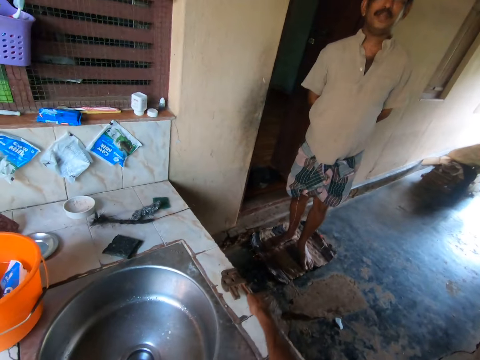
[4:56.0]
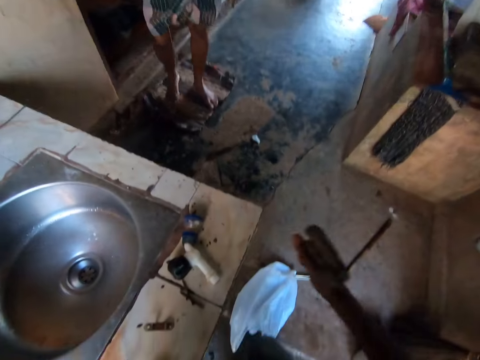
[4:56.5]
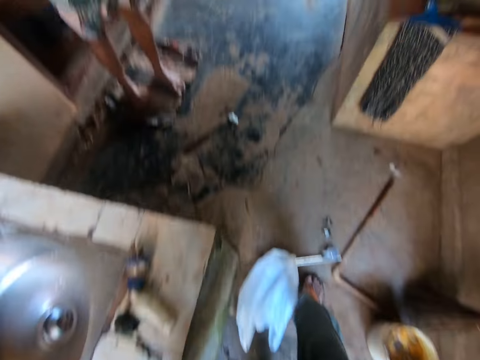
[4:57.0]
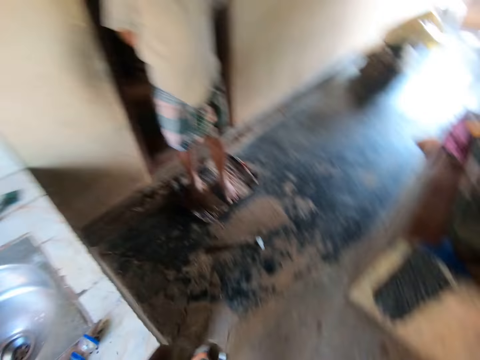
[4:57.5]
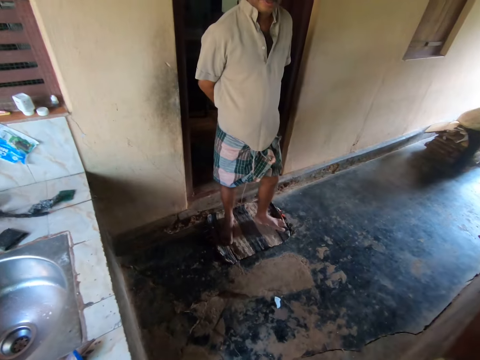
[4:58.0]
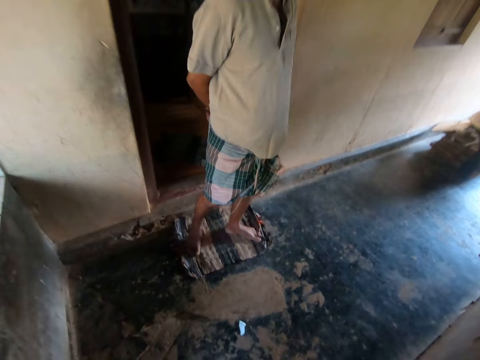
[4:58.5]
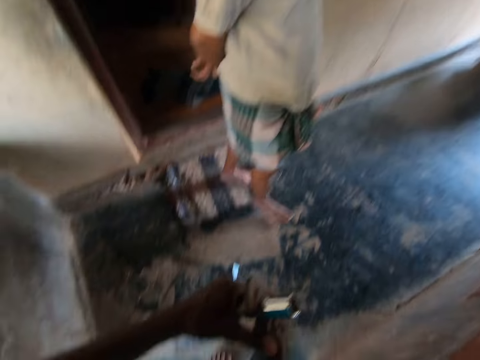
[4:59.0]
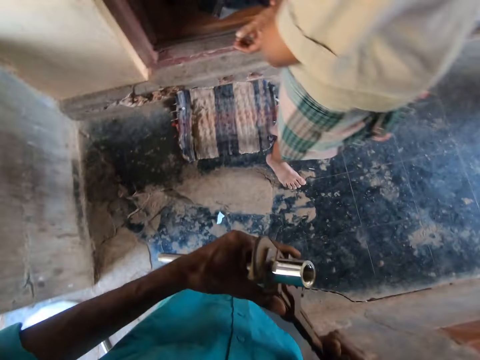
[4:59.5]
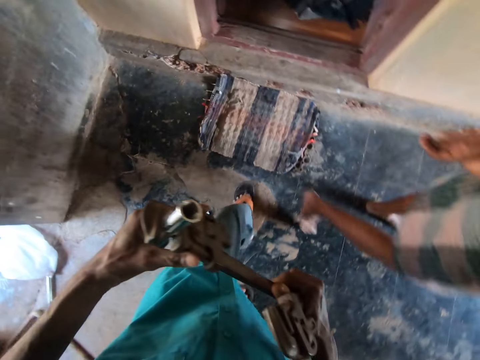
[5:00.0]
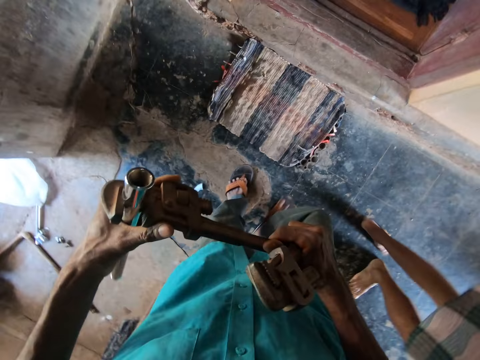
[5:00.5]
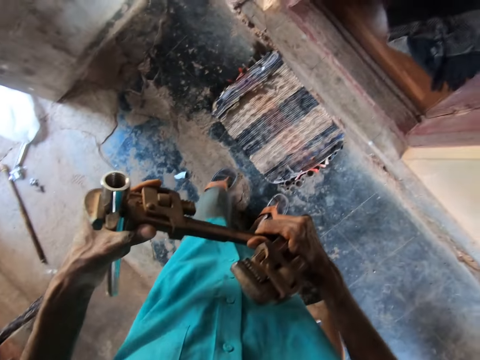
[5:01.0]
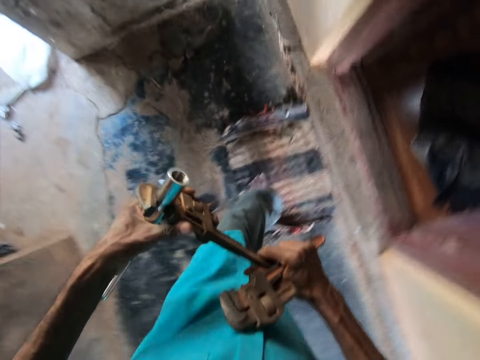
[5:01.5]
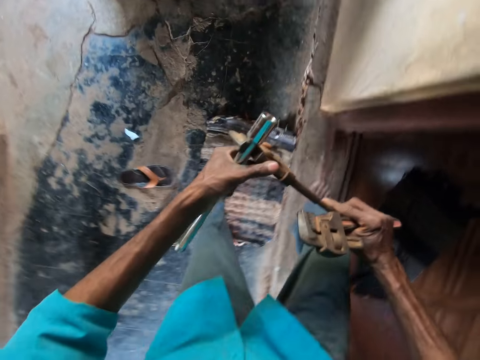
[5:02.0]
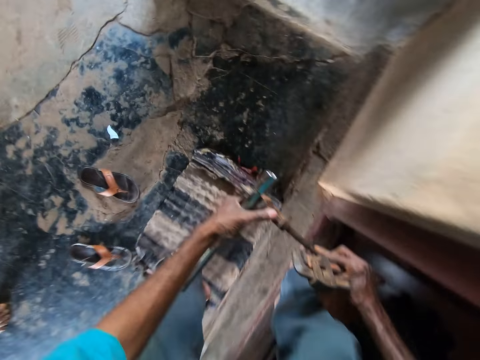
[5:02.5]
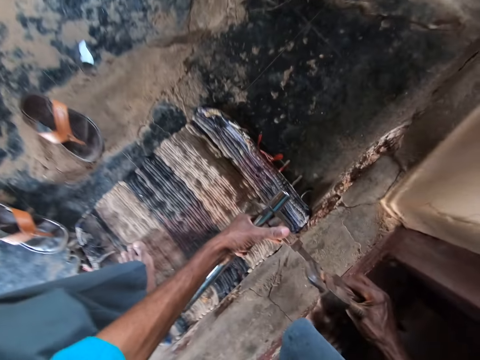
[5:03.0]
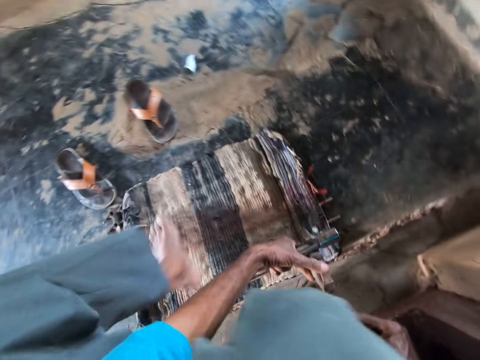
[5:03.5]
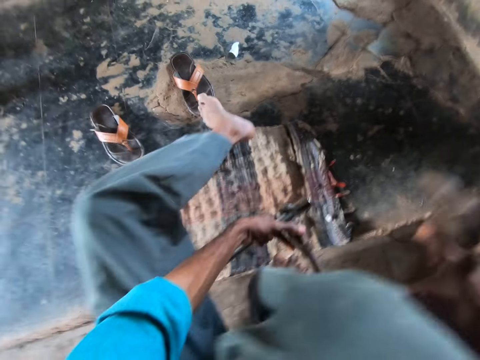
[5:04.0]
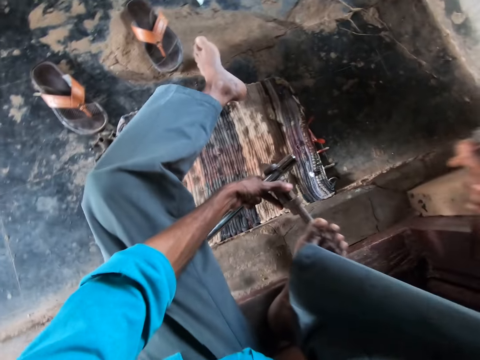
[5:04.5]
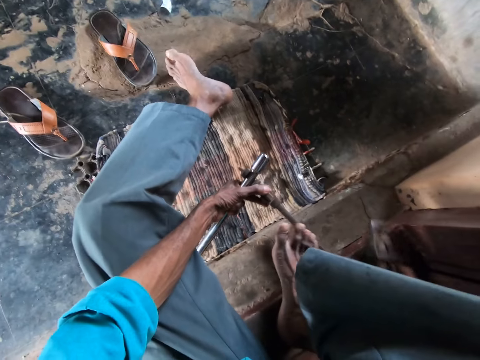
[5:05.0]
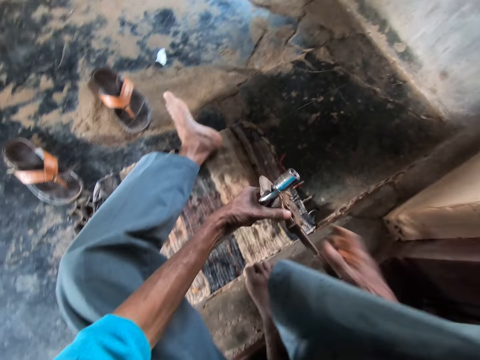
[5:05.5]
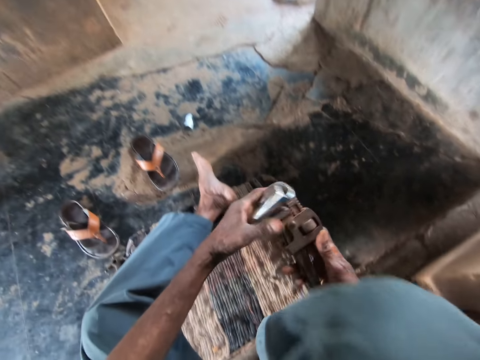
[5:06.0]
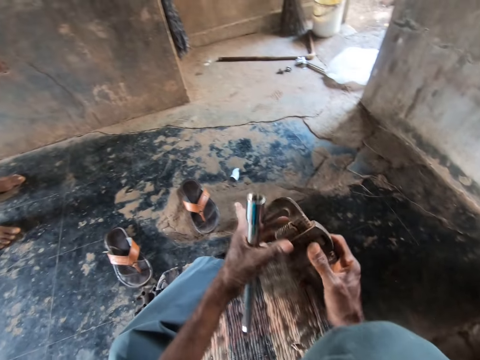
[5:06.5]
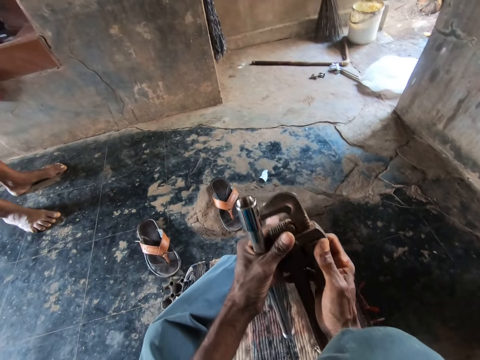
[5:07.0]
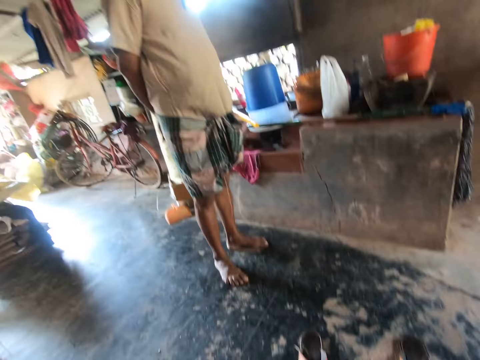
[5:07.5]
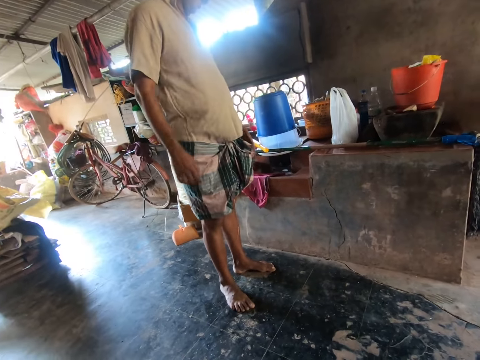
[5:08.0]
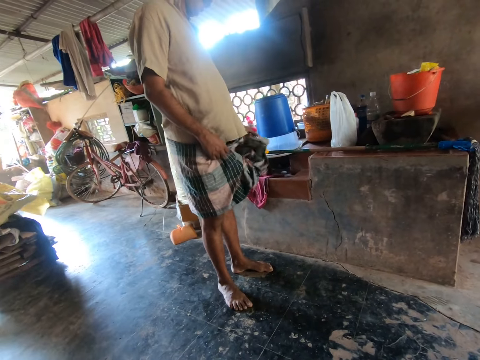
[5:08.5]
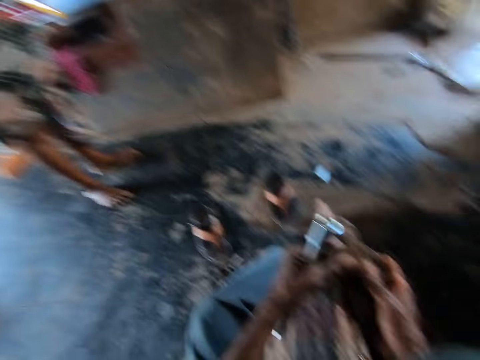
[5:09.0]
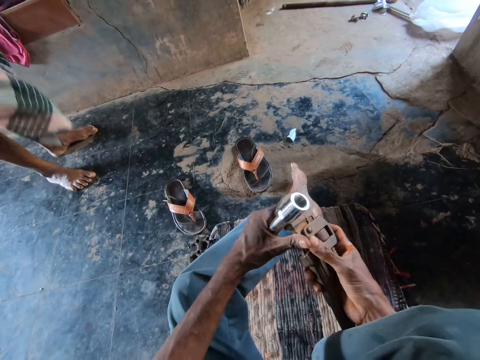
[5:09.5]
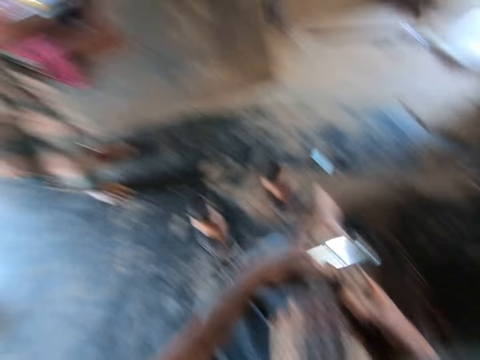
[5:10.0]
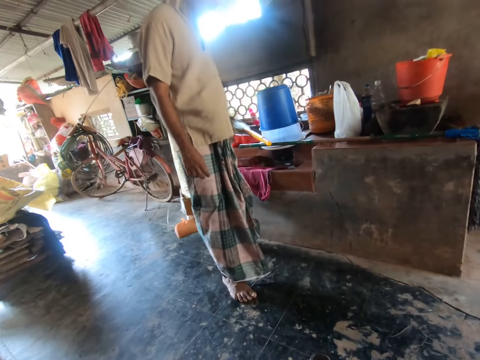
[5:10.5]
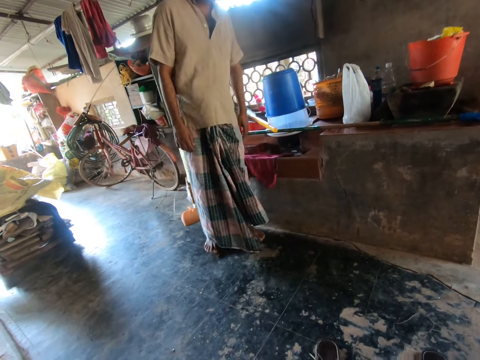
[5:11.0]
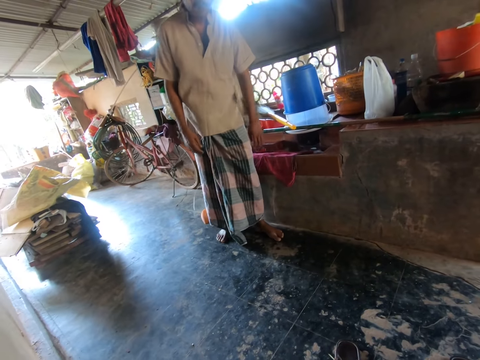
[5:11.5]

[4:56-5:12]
The camera wearer picks up a wrench from the sink countertop with his right hand. He steps forward. A man steps forward. The camera wearer pulls a slipper from his right foot. He squats. He pulls a slipper from his left foot. He sits at the door entrance. He places the wrench on the floor with his right hand. He removes the pipe from the wrench with both hands. He looks around. He adjusts the wrench adjustment nut with both hands. The man touches the cloth. The camera wearer looks around. He fixes the pipe into the wrench in his right hand.

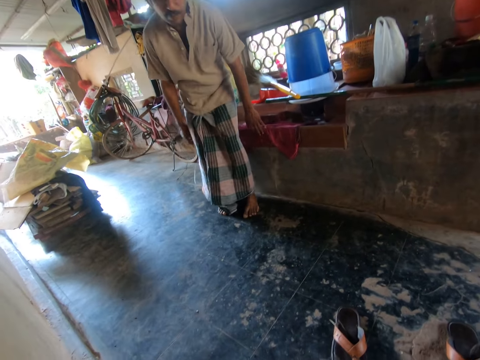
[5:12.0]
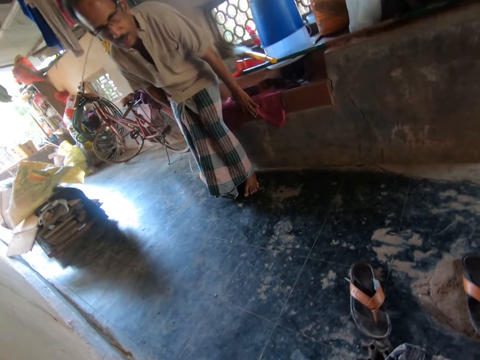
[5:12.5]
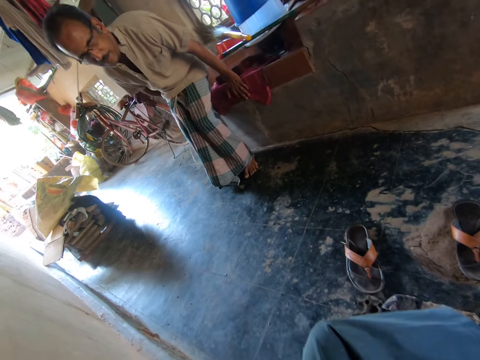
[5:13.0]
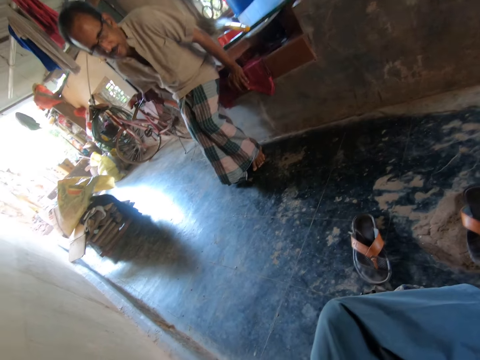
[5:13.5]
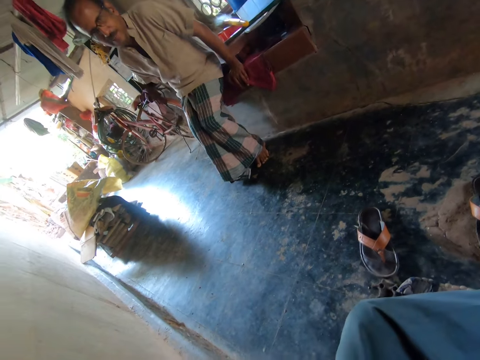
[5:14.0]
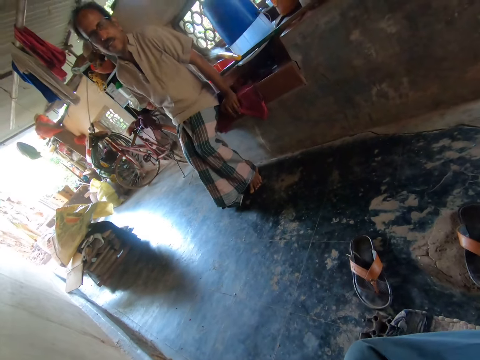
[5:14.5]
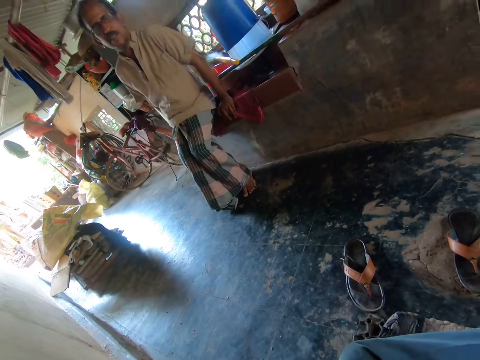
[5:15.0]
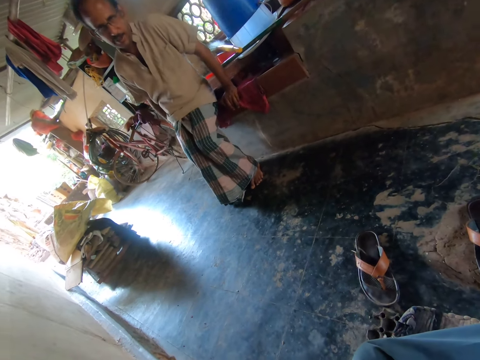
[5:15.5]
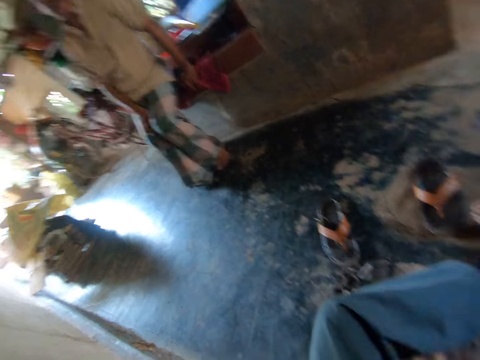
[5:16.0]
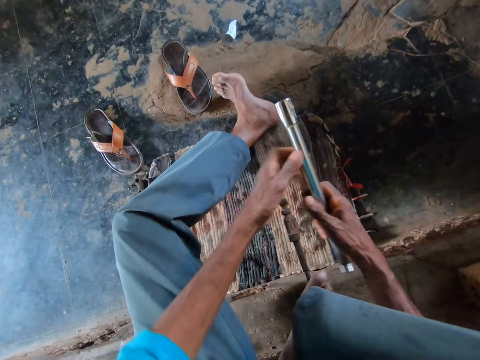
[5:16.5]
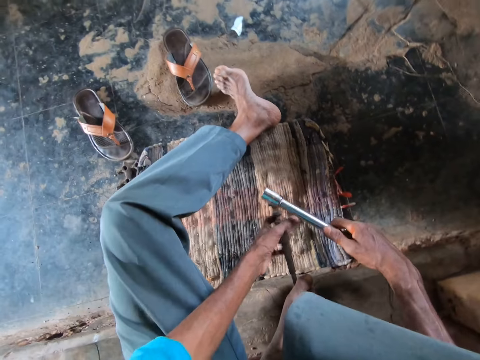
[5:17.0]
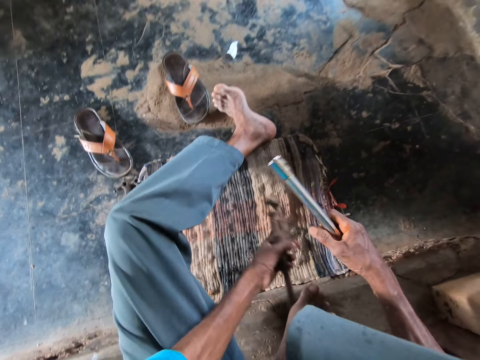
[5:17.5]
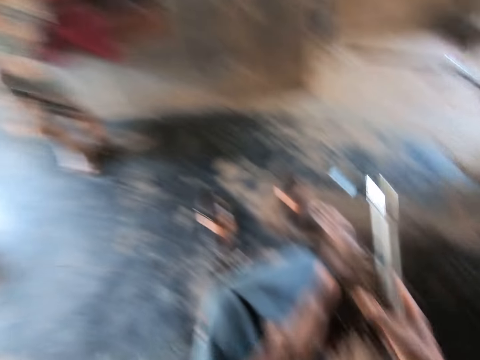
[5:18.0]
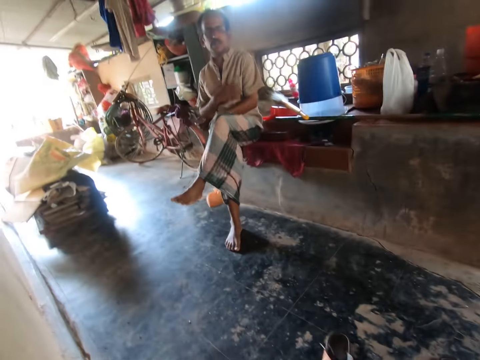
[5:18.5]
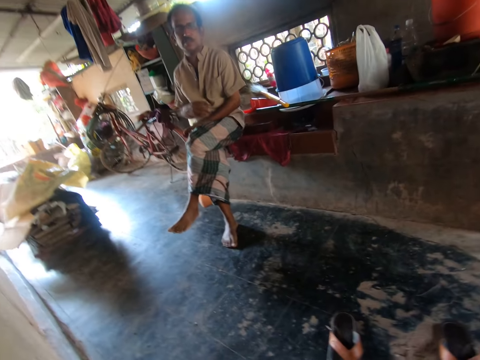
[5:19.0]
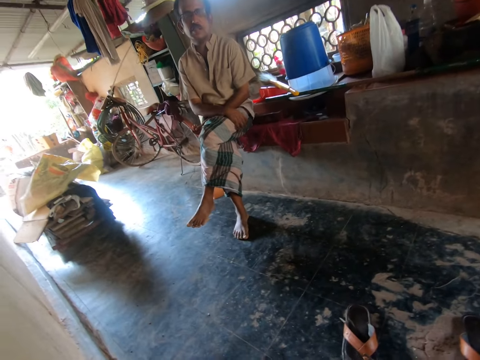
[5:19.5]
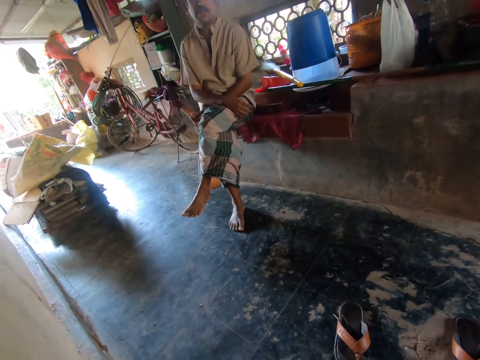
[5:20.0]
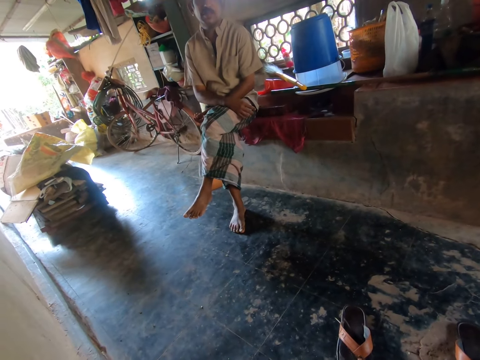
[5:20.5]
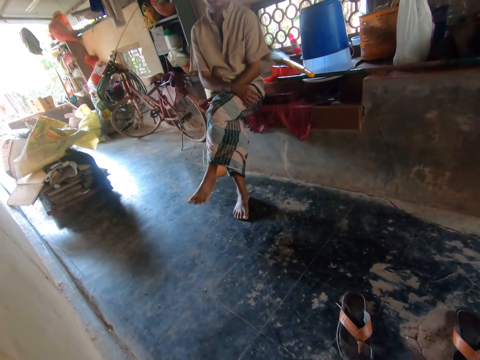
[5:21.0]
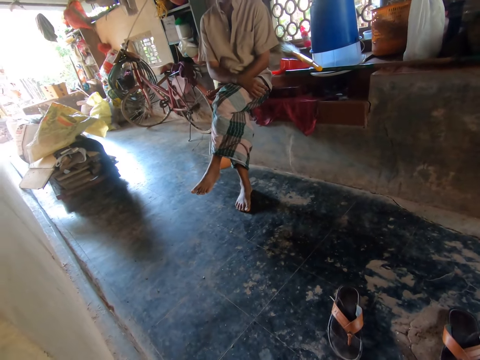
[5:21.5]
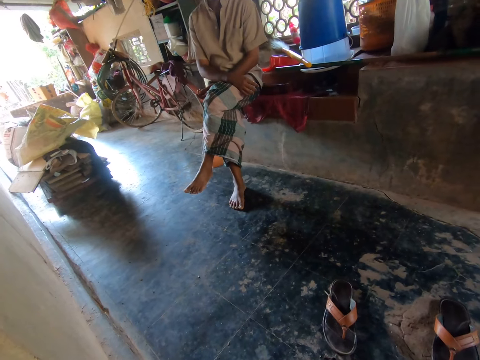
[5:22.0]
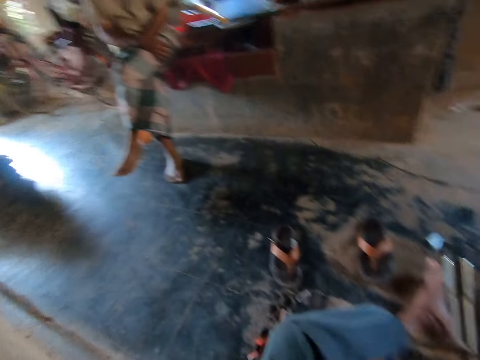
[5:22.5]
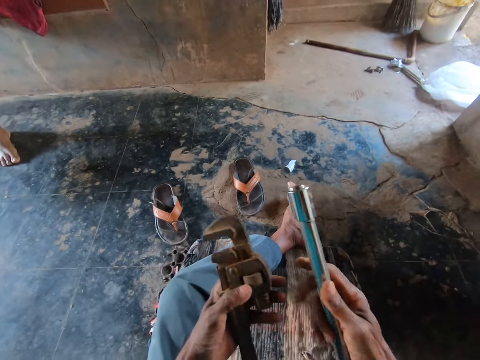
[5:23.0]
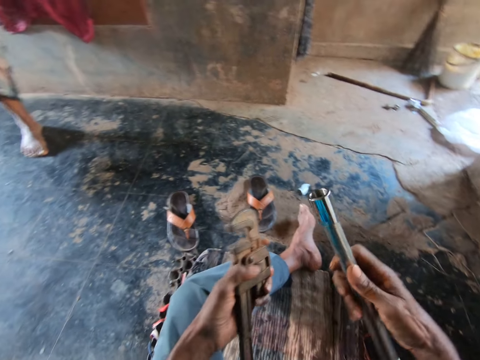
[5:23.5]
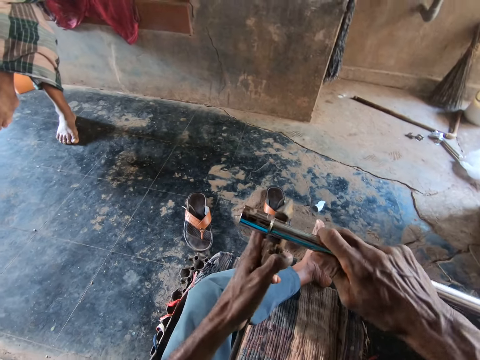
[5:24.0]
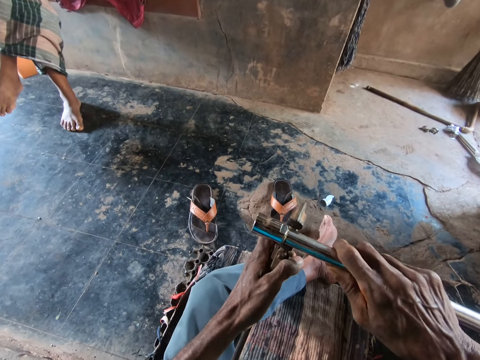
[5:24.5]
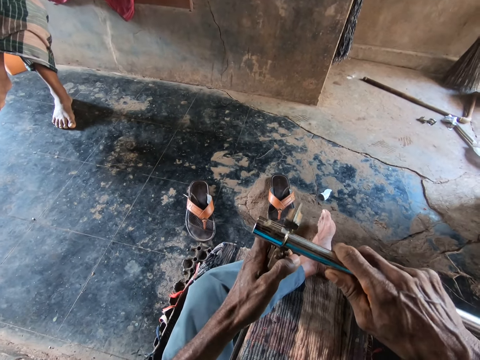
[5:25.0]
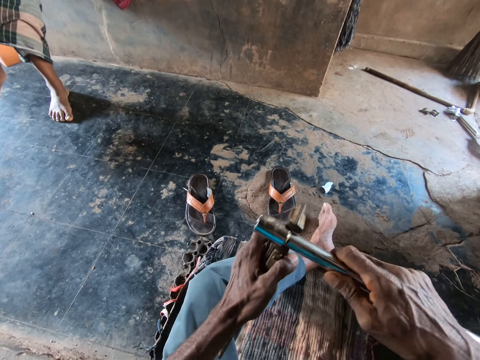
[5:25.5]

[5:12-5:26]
The man sits on a cemented area. The camera wearer looks around. The man converses with the camera wearer. The camera wearer transfers the pipe from his left hand to his right hand. He picks up the wrench from a mat with his left hand. He looks around. He looks around again. He fixes the pipe into the wrench with both hands.
